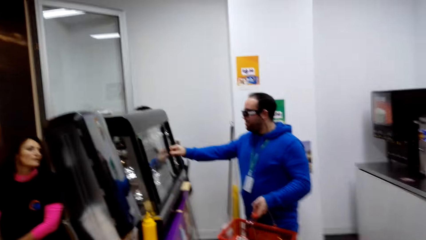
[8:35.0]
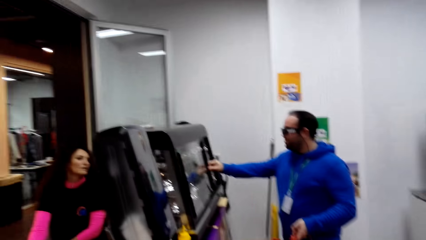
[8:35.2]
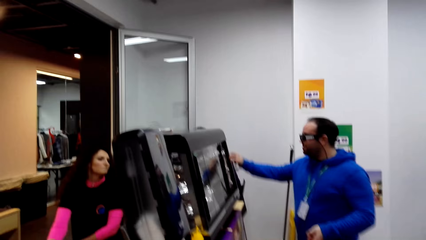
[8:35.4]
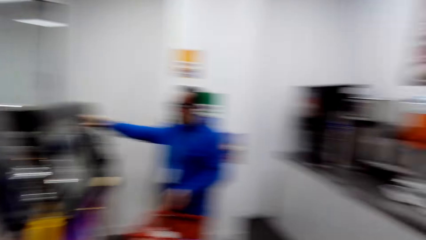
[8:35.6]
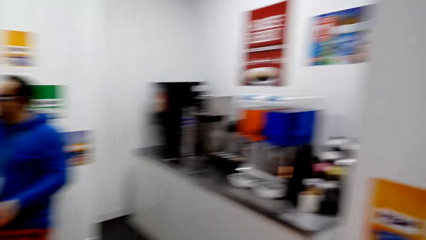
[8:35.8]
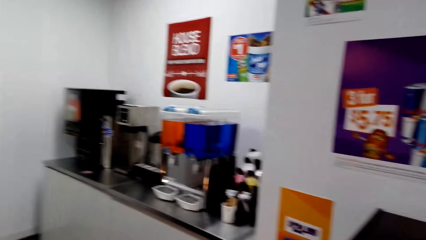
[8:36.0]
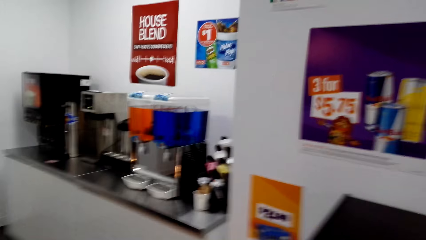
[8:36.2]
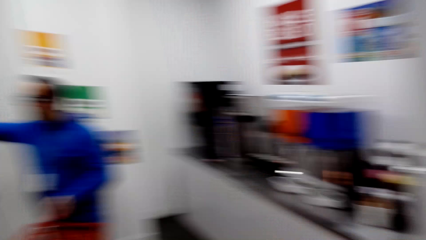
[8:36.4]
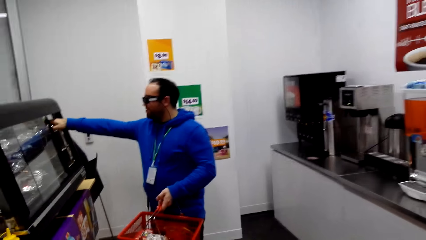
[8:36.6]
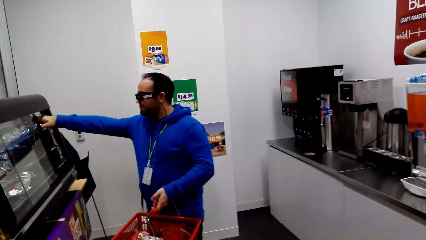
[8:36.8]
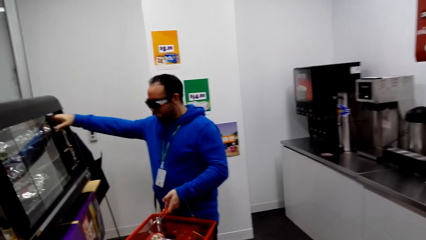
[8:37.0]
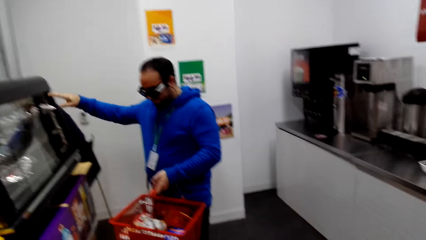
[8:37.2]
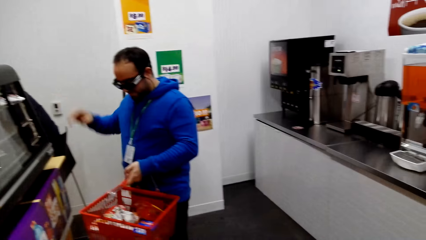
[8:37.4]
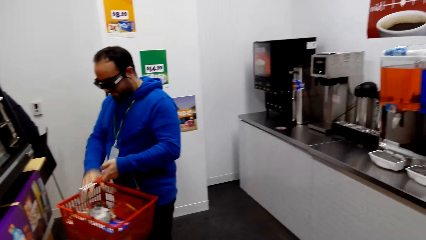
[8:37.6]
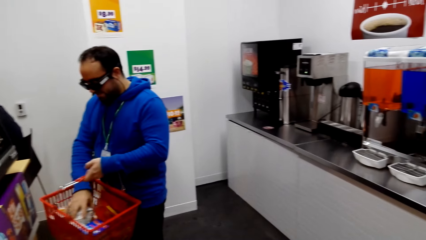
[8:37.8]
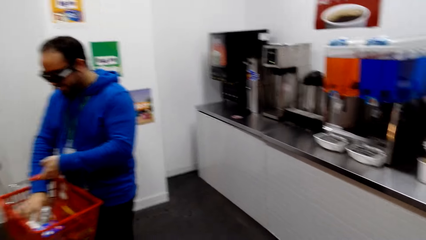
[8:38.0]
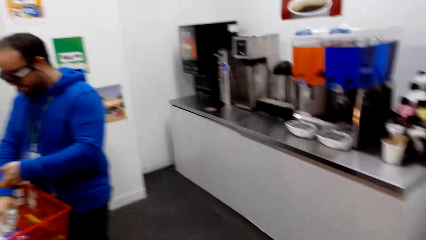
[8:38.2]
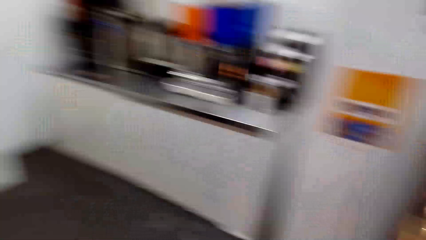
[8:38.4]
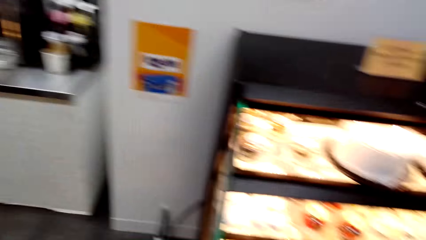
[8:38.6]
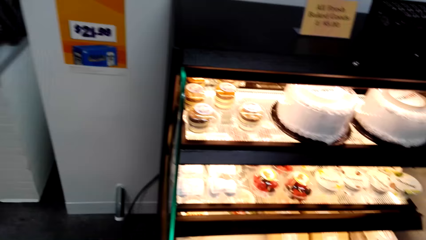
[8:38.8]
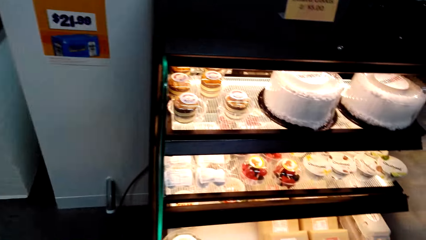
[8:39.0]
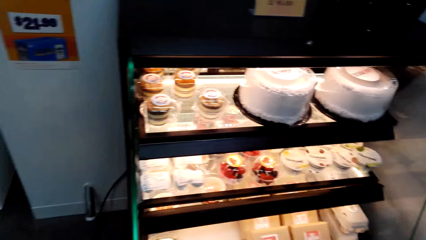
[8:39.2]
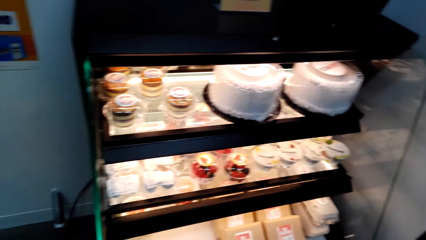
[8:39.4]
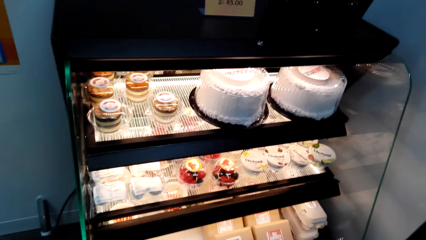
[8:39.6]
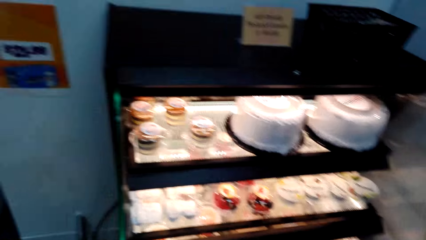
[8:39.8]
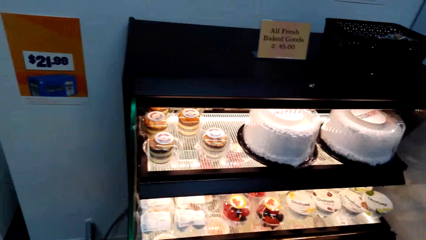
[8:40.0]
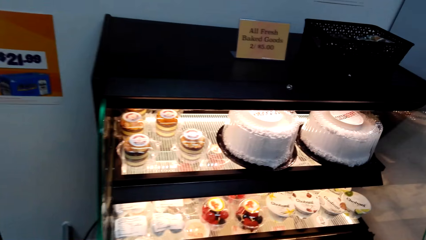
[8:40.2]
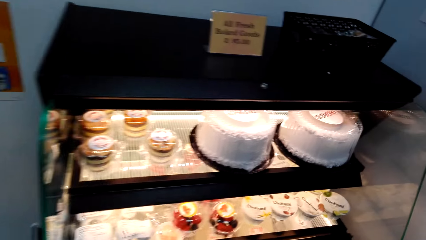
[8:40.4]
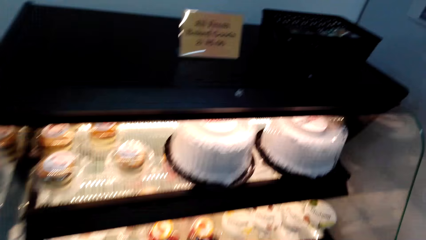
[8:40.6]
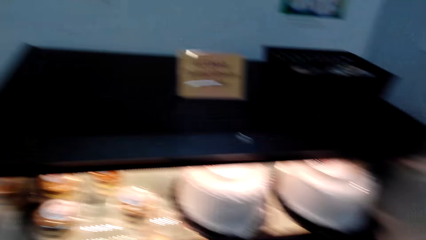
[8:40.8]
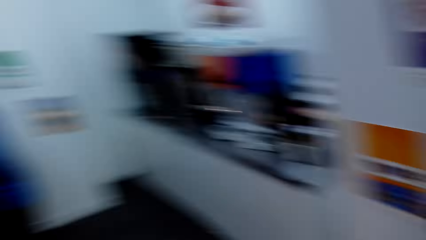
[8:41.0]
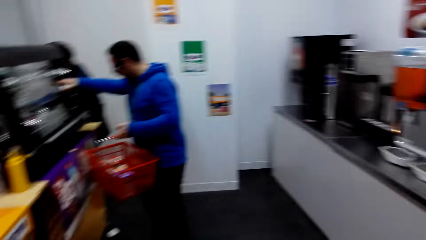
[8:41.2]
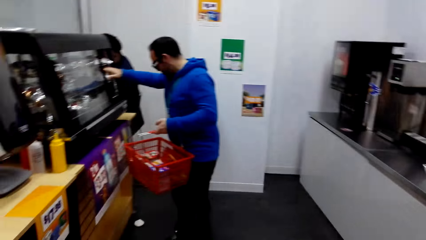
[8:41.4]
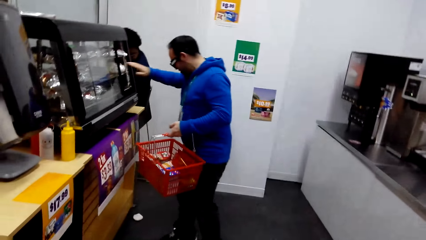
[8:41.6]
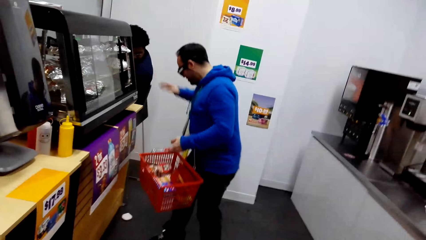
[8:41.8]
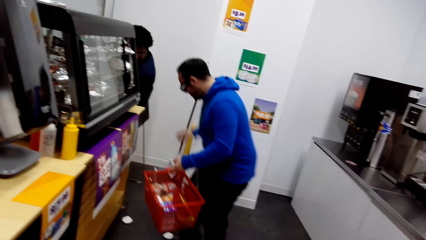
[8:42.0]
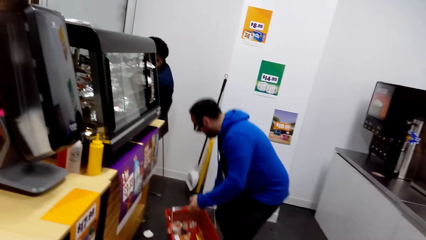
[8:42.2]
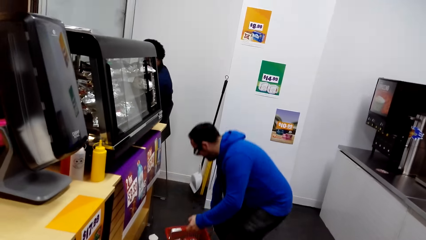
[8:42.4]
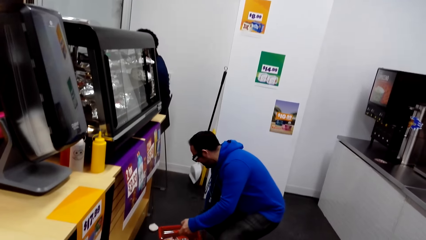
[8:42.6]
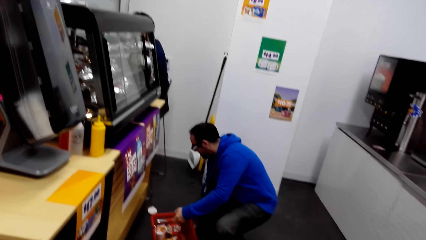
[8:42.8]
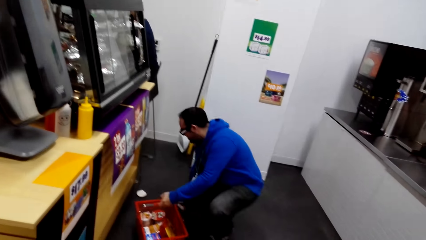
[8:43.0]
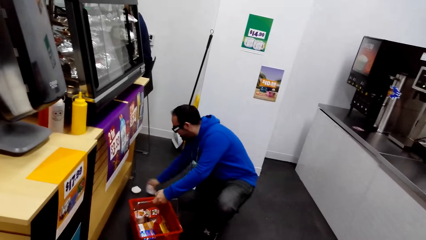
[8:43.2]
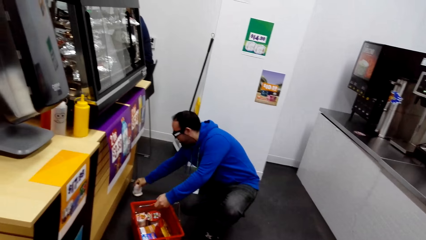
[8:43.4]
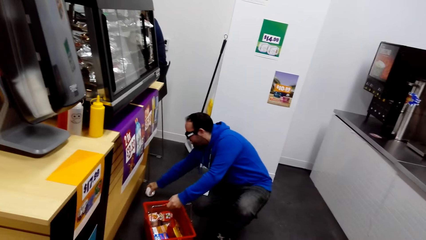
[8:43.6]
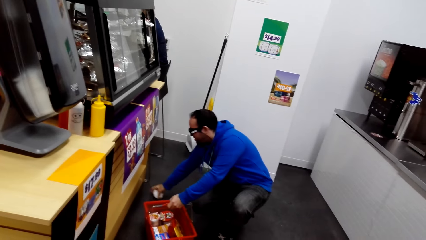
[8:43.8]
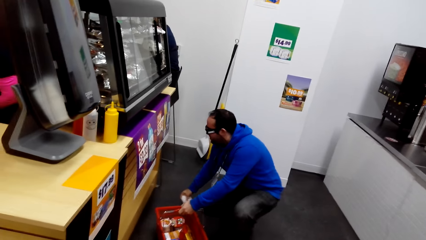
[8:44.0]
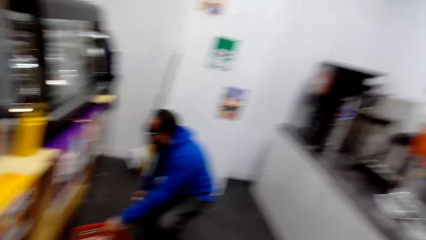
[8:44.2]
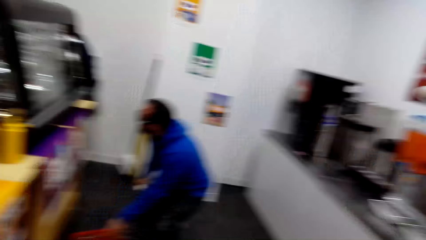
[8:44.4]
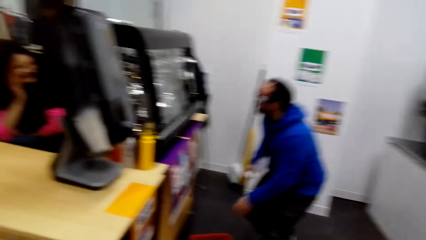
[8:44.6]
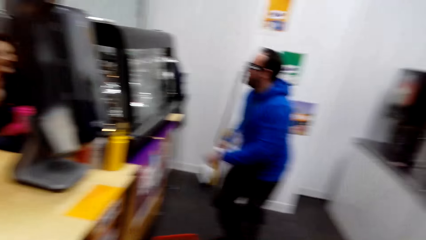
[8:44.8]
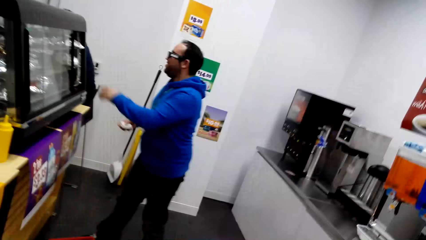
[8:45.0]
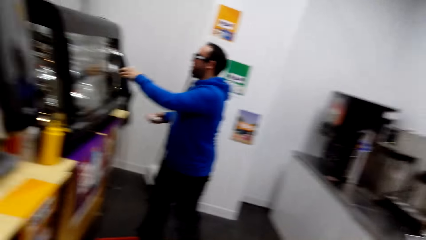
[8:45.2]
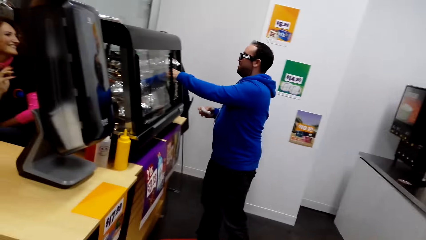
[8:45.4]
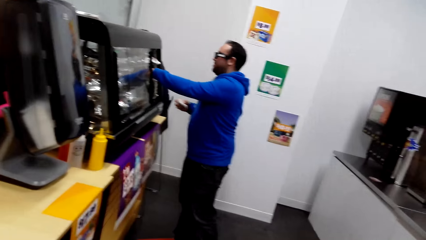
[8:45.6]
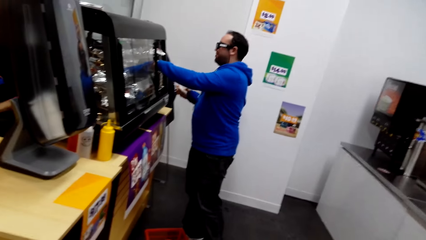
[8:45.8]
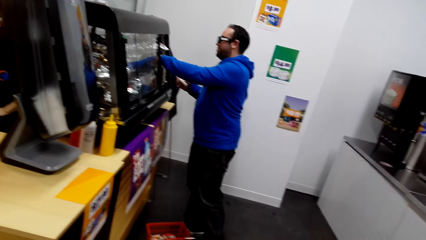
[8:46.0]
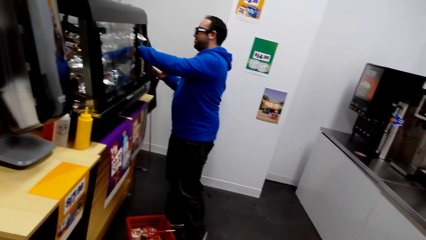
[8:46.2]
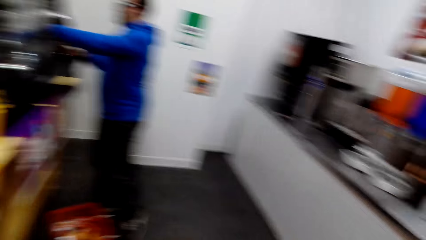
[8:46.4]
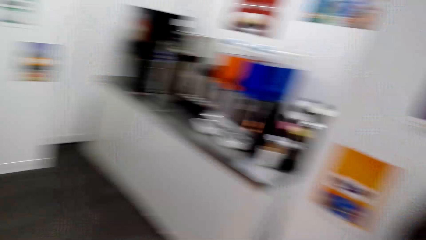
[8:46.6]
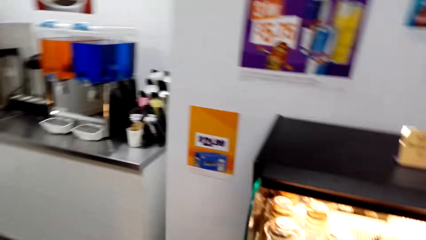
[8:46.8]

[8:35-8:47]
A man holds a food display counter. The camera wearer removes the hand from the food display counter. The man holds something, moves the hand away from the food display counter and bends down. The man picks something. The man picks something again. The man stands up and puts the hand in the food display counter.

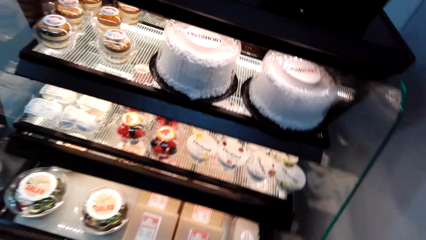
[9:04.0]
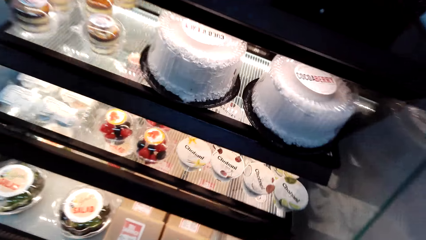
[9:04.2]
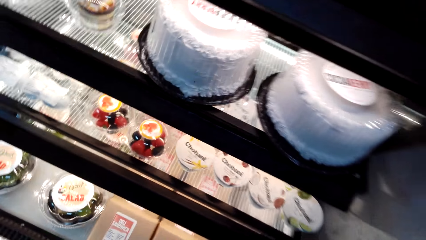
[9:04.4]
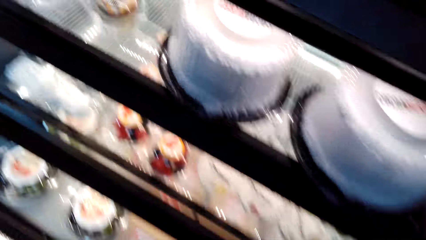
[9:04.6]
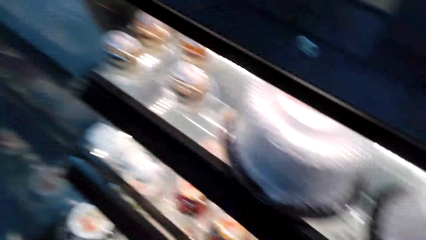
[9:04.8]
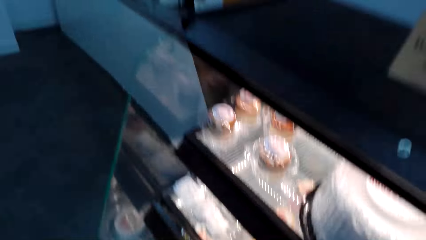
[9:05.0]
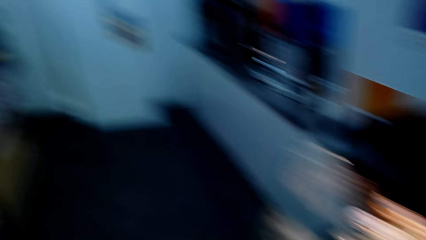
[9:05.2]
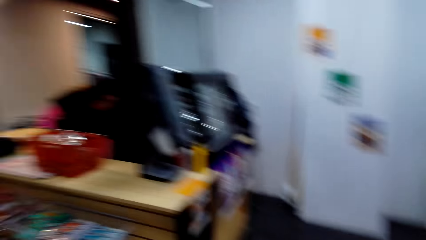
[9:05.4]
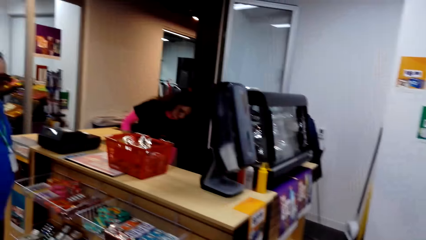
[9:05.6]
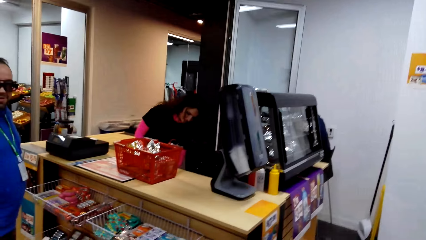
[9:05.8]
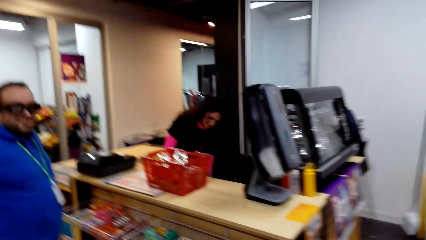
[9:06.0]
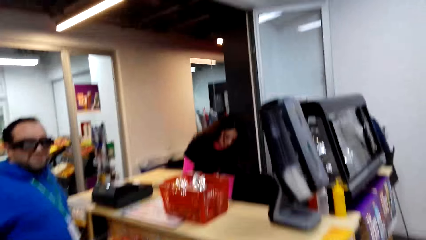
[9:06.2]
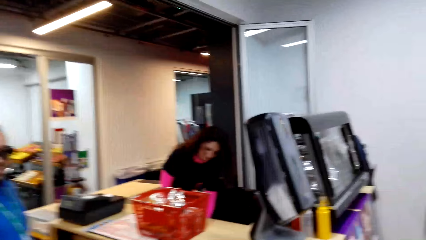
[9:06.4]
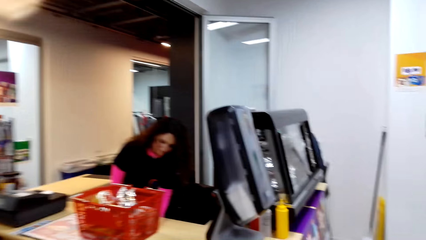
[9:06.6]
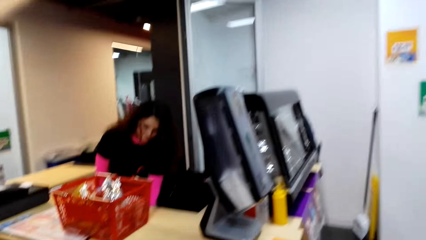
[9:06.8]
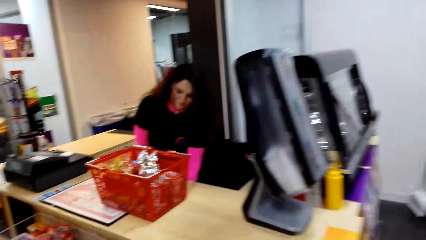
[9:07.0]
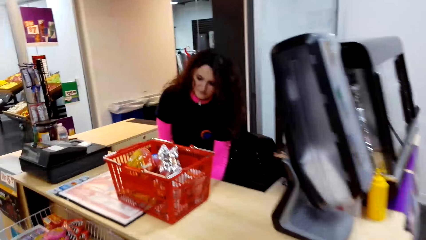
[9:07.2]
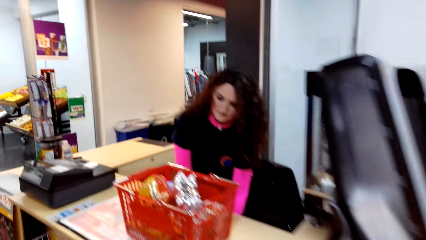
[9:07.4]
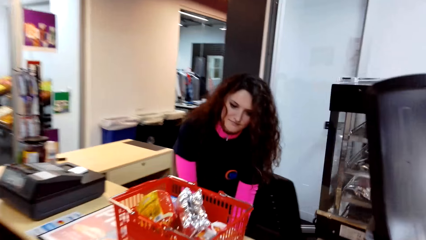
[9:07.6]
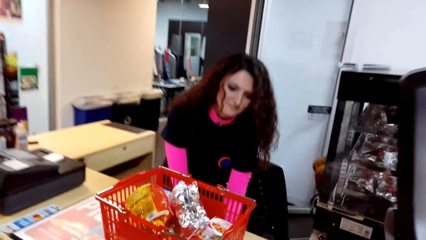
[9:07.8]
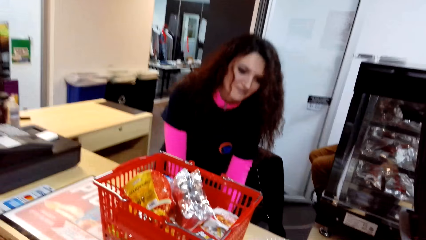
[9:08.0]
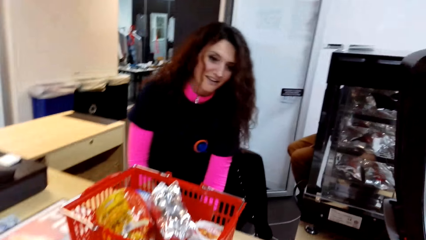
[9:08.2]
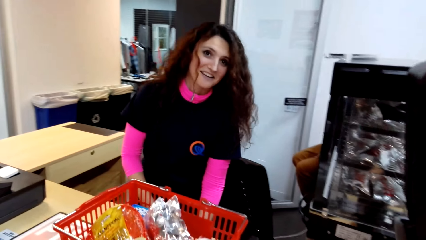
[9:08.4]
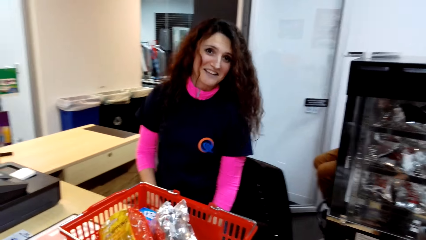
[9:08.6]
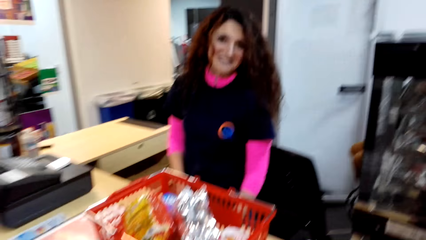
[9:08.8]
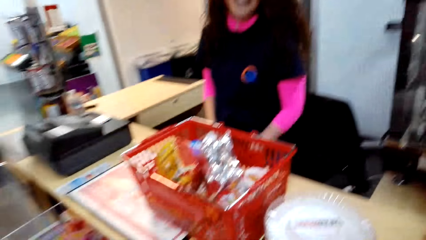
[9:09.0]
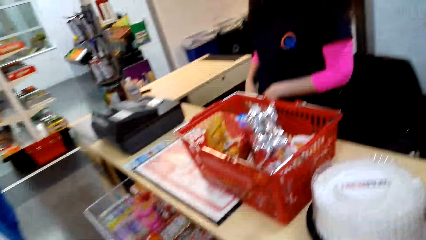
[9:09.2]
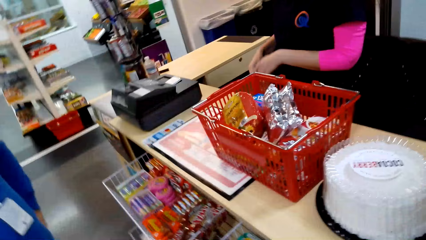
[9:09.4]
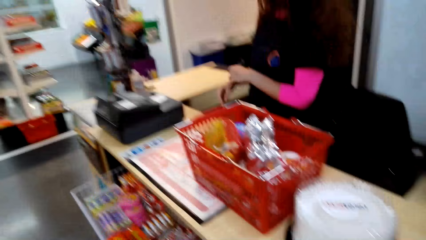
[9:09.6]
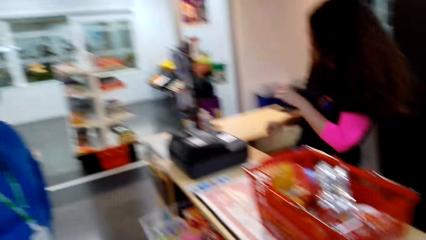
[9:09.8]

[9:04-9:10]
The camera wearer puts the tray of eggs back. They move around. A lady bends to the side and moves to the cashier machine.
